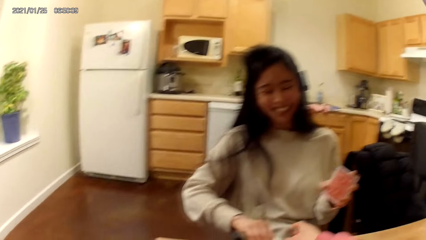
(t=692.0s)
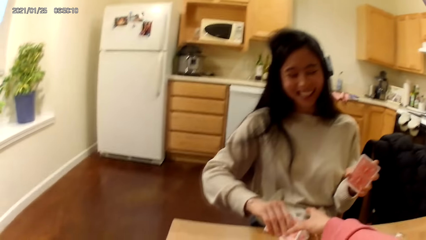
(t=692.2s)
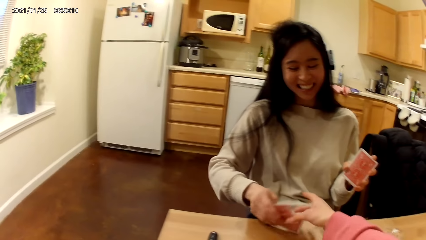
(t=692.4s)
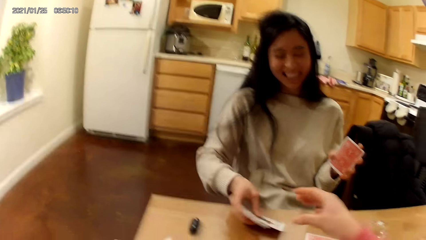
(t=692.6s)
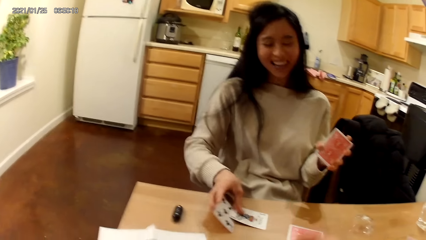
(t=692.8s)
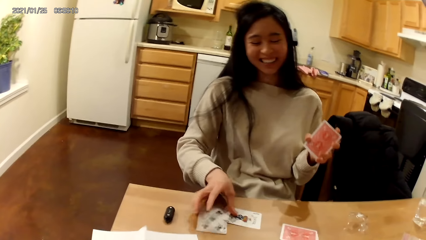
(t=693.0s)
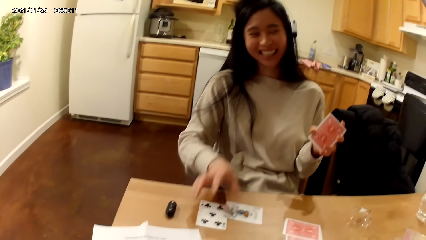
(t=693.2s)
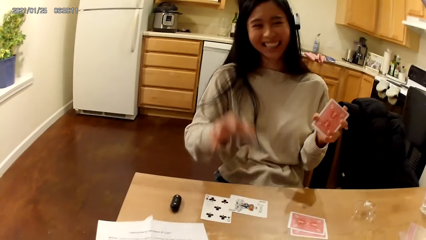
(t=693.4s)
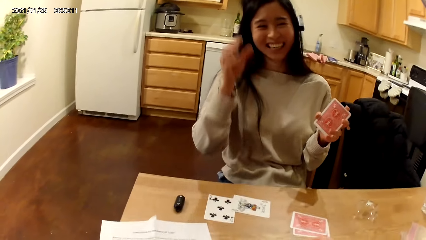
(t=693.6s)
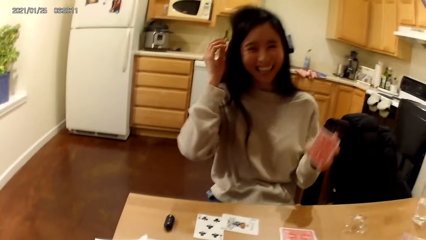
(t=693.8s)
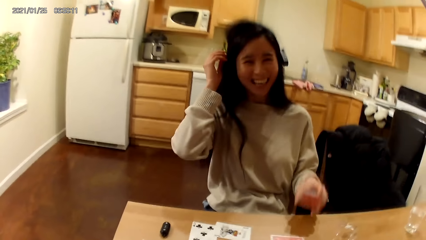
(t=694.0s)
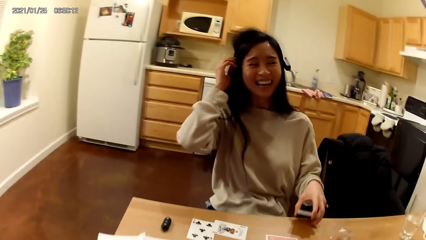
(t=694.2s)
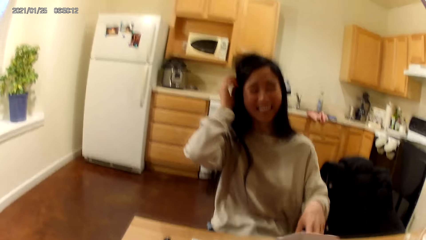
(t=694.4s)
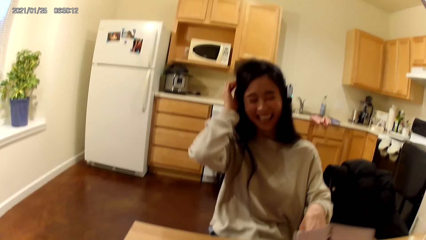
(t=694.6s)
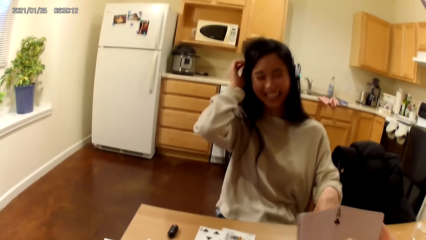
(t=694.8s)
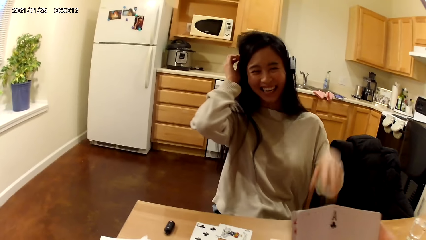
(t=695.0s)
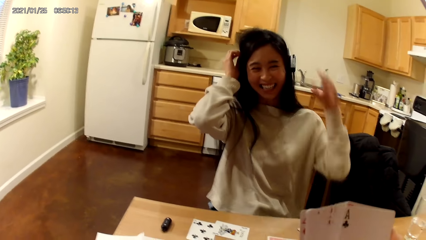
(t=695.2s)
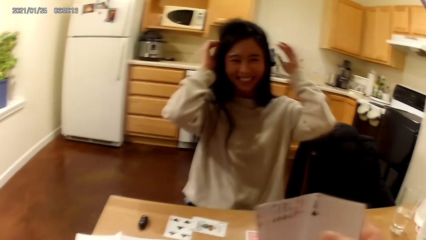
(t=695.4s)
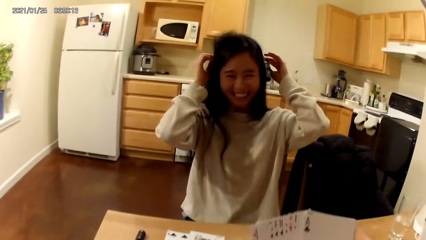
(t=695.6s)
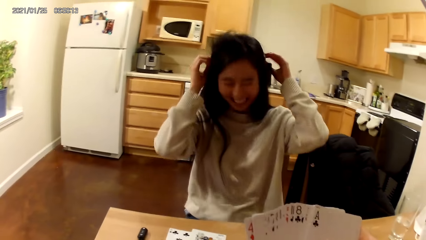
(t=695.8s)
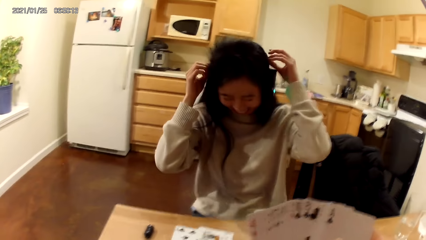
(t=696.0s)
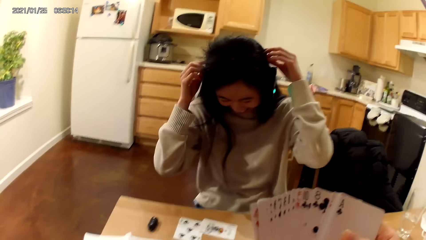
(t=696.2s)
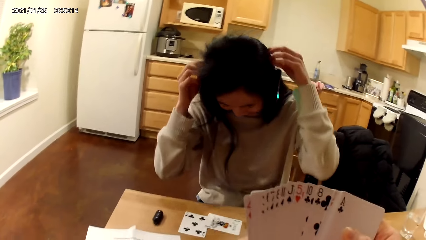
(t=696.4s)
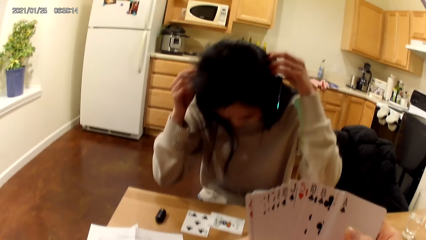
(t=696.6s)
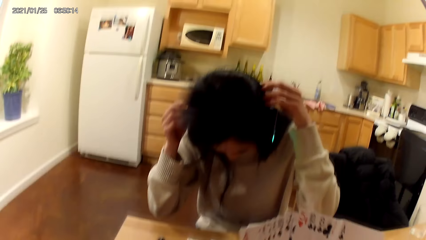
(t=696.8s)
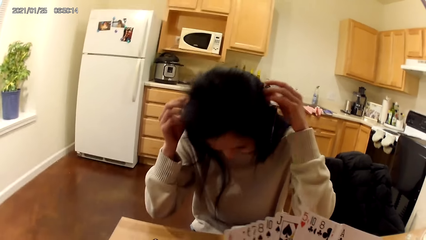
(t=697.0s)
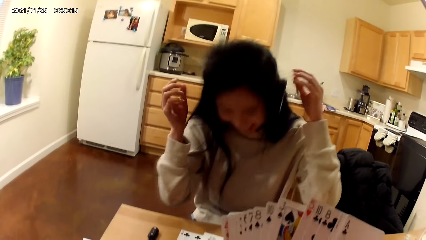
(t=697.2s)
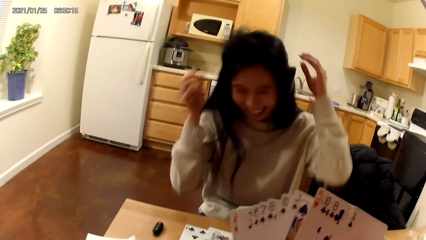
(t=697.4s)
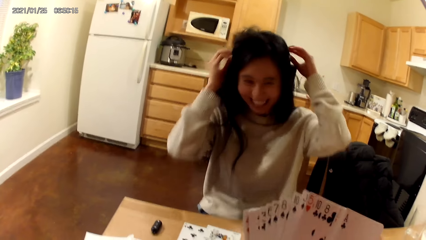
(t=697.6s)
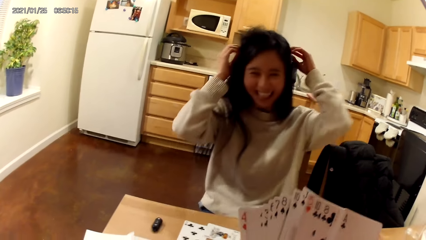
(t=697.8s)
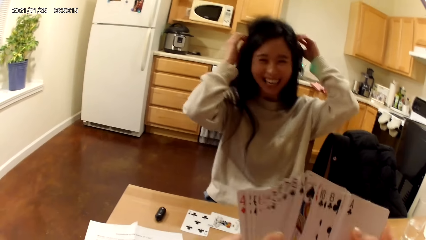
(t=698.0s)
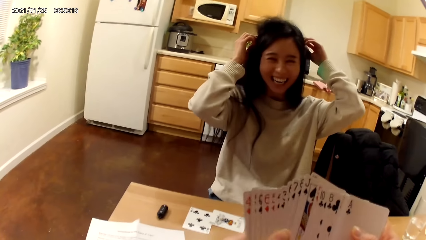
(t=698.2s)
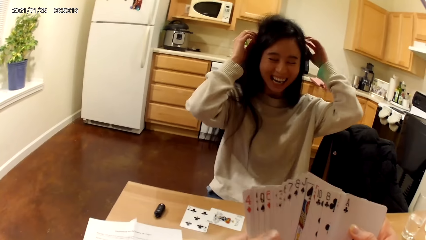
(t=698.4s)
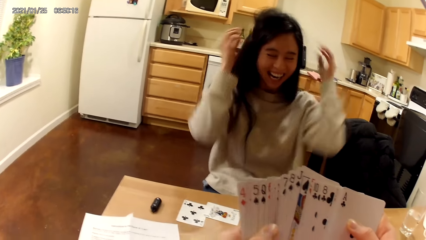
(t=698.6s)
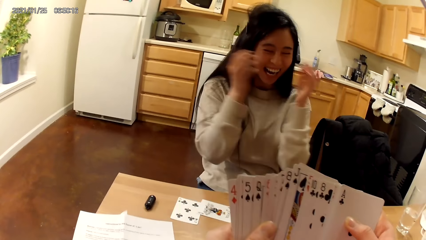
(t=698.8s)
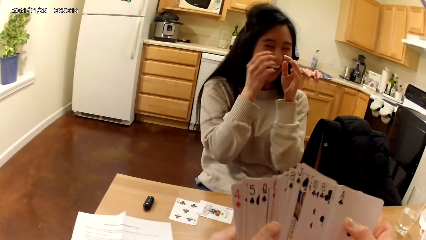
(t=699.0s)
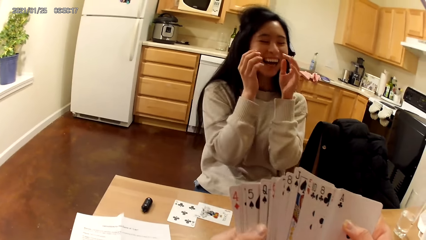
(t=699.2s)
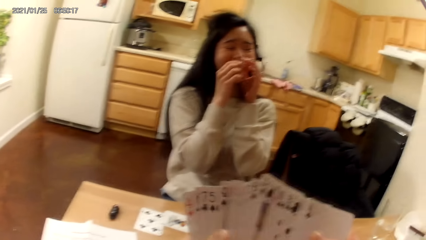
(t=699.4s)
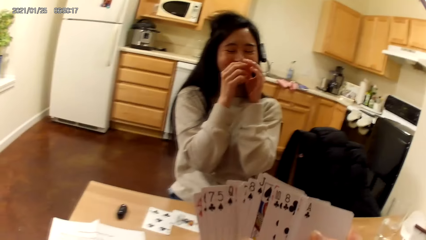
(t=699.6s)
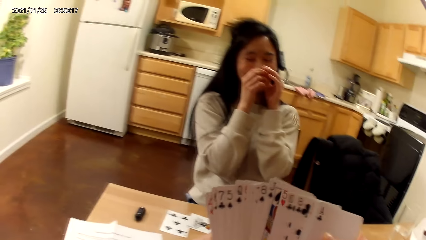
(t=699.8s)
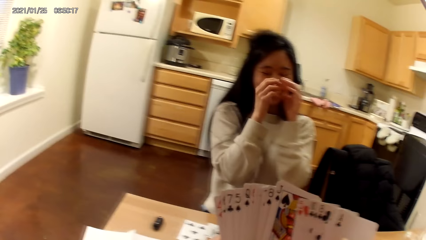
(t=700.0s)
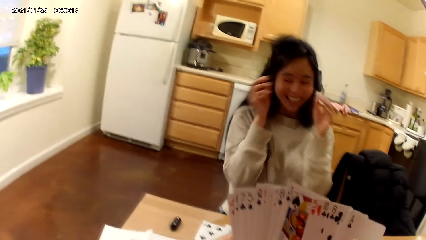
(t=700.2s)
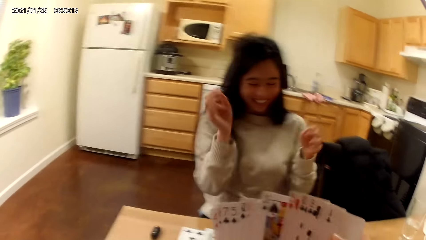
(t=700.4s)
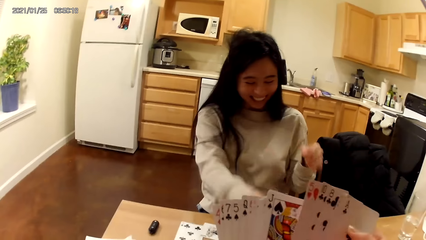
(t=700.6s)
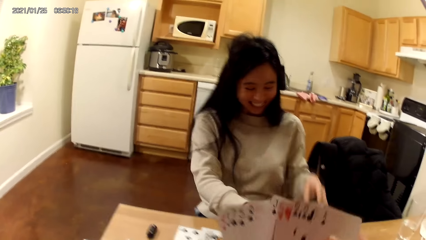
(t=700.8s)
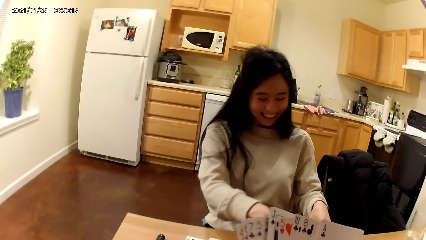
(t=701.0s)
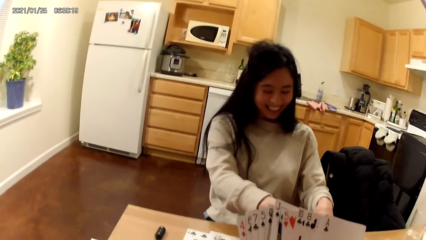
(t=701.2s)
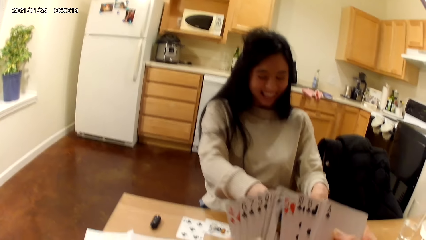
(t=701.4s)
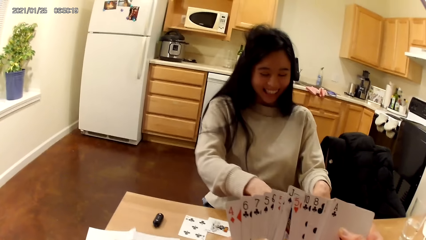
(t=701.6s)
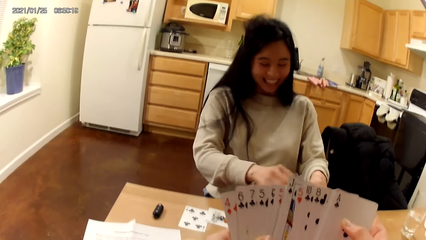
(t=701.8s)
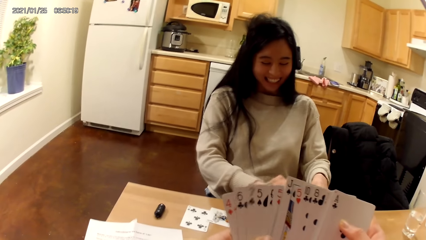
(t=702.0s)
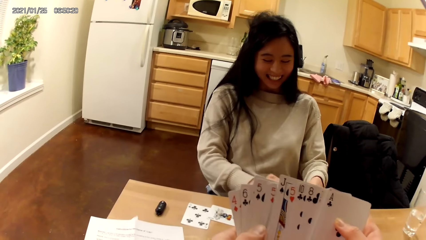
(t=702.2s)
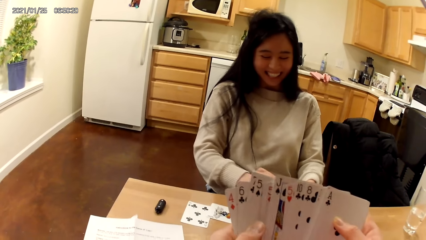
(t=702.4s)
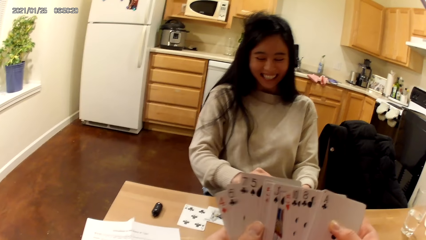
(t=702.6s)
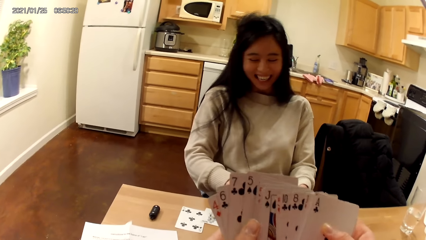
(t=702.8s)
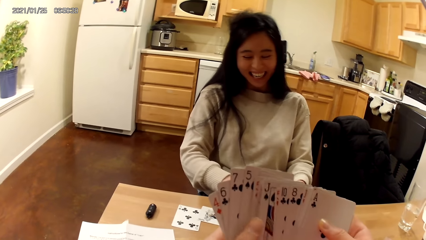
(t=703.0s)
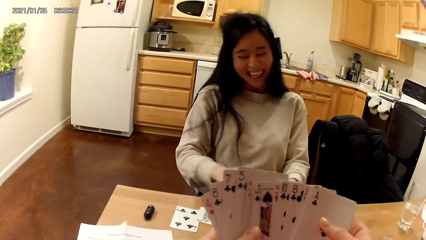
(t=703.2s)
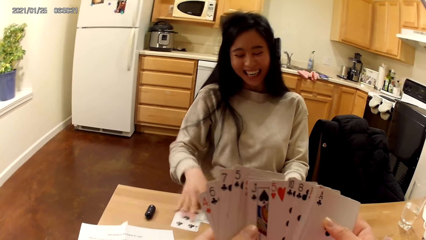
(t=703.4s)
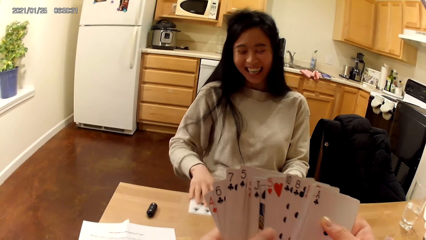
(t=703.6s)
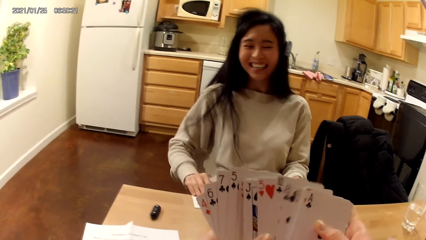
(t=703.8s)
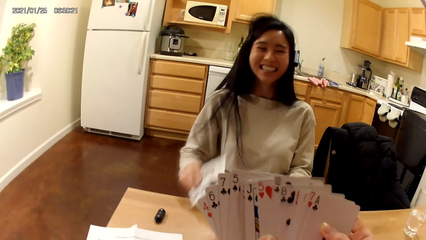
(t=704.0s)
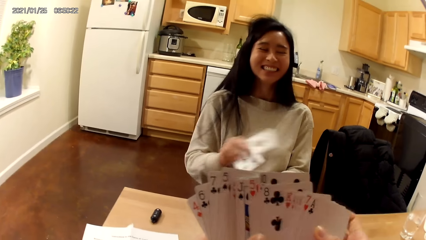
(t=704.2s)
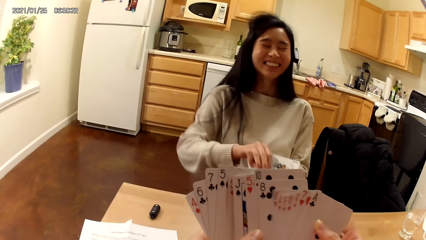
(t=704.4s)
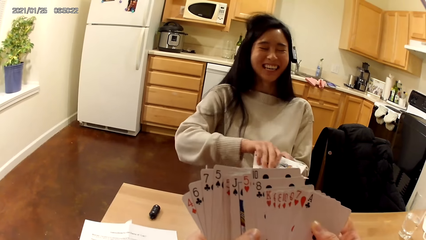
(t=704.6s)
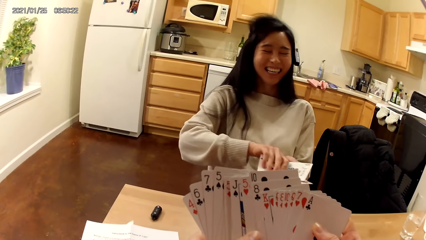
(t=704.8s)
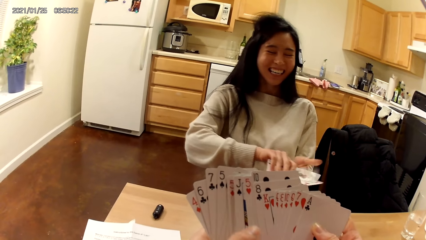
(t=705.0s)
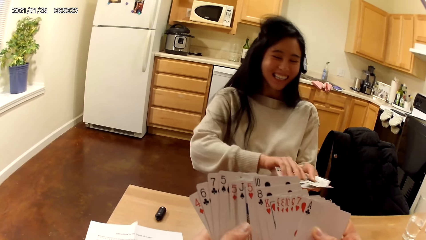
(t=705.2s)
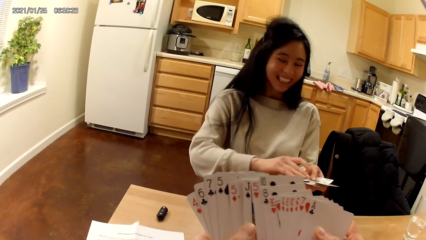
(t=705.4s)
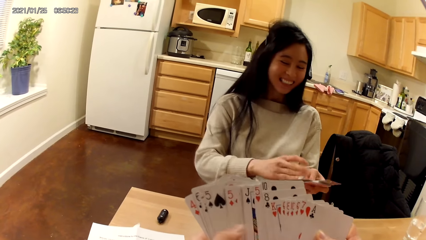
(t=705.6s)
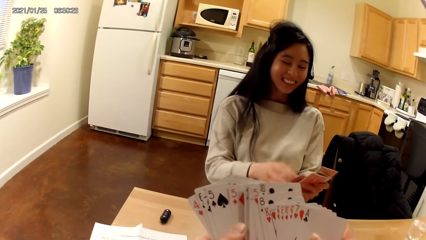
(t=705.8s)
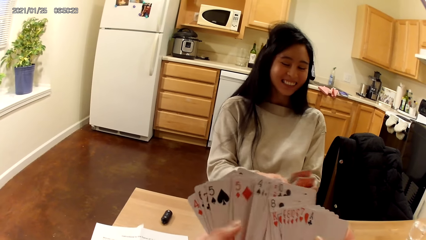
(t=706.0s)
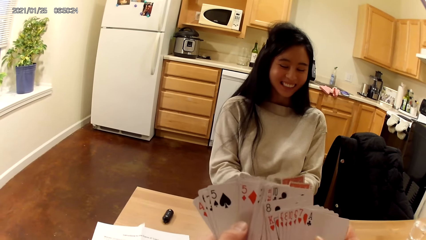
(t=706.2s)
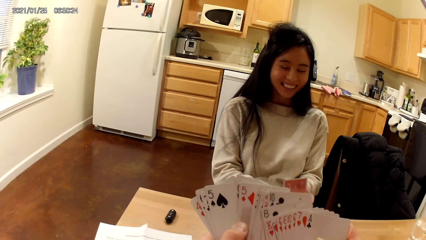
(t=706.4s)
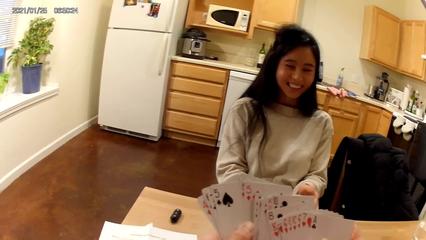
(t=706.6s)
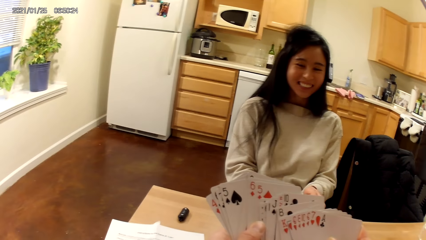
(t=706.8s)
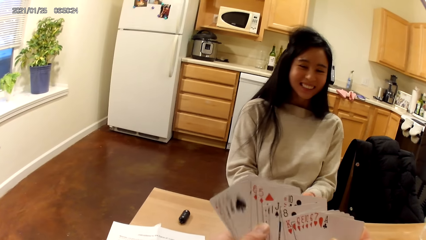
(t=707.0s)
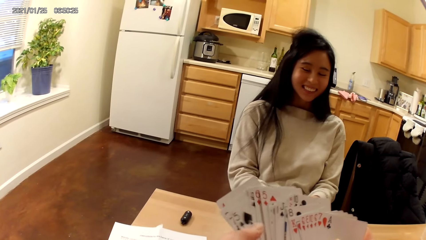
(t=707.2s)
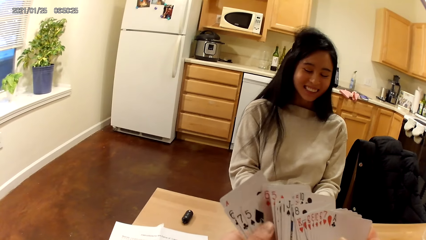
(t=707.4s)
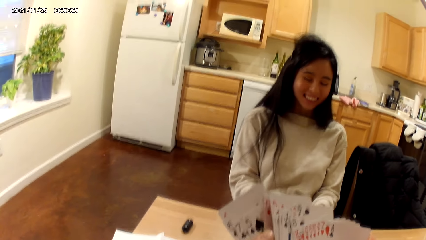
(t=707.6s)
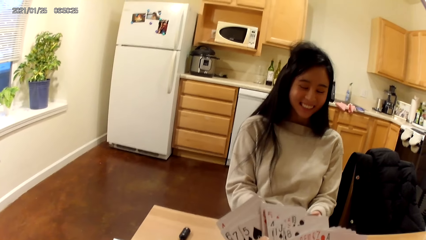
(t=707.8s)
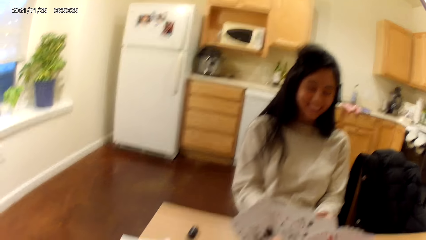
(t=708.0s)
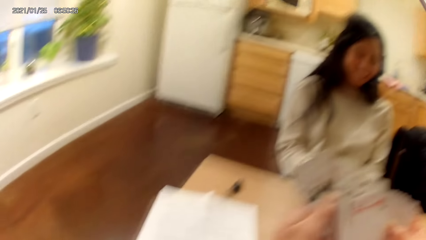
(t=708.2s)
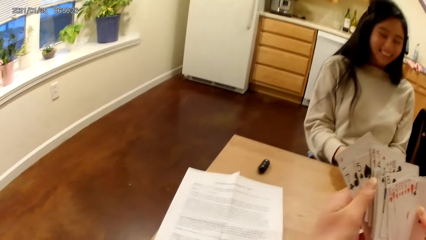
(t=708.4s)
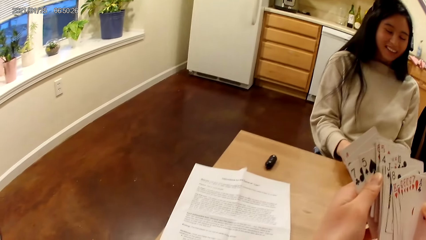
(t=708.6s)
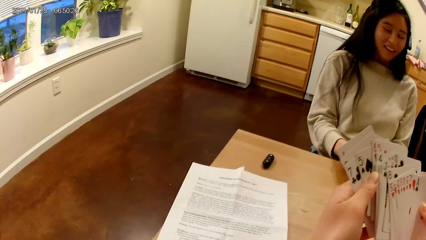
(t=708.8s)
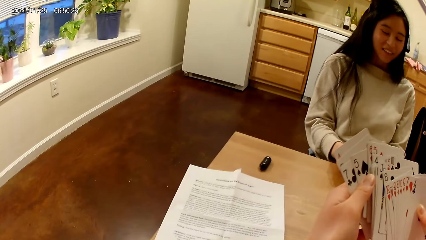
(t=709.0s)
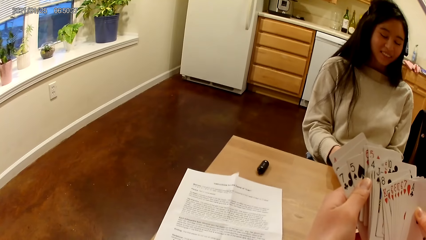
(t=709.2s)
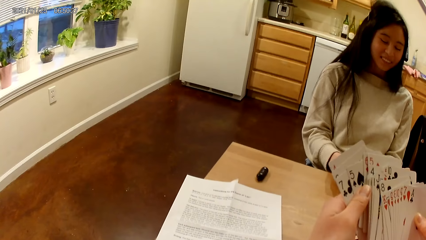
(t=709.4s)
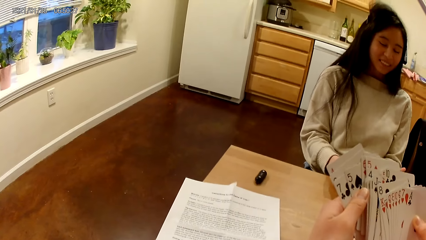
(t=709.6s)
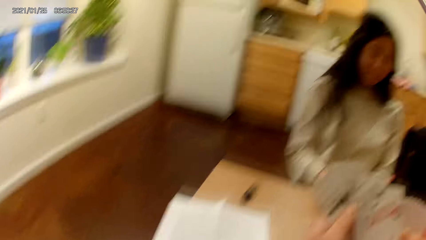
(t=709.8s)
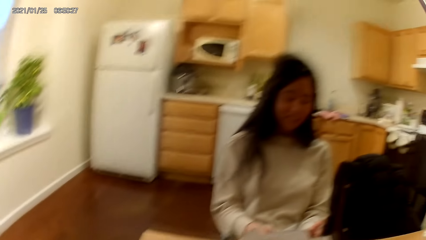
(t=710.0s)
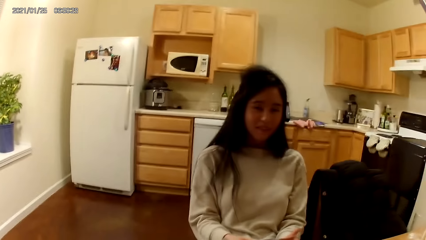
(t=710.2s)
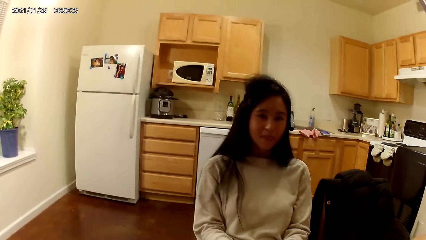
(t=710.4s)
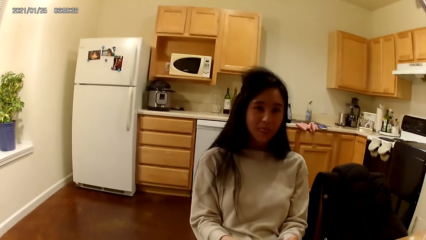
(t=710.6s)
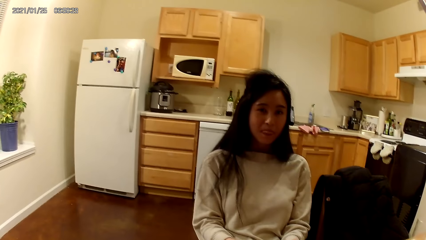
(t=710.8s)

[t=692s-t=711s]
The camera wearer touches the flipped playing card with her right hand. She holds the deck of playing cards face up to her with both hands. The woman touches the earpiece on her head with her right hand, drops the deck of playing cards in her left hand face up on the table, and touches the earpiece on her head with her left hand. The camera wearer spreads the playing cards in her hands with both hands. The woman removes both hands from the earpiece on her head and touches the earpiece on her head with both hands. The camera wearer arranges the cards. The woman removes both hands from the earpiece on her head, moves the hand to the mouth, touches the deck of face up playing cards with both hands, and collects the cards. The woman picks two face up playing cards from the table with her right hand, tucks the playing cards into the playing cards in her left hand with her right hand, moves the cards to the table, and arranges the playing cards in her hands with both hands. The camera wearer moves the cards. She holds the deck of playing cards face up to her with both hands. The woman spreads the playing cards in her hands with both hands.
